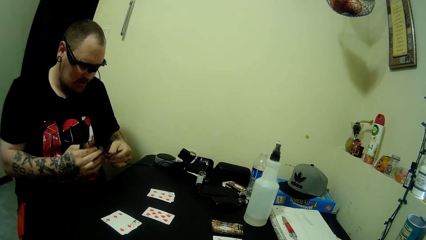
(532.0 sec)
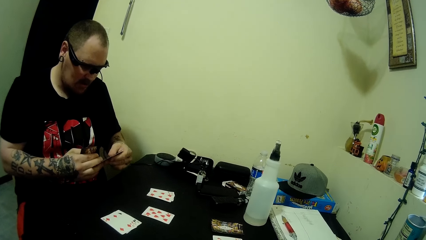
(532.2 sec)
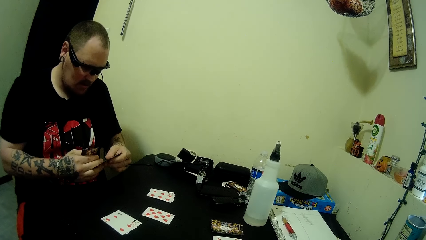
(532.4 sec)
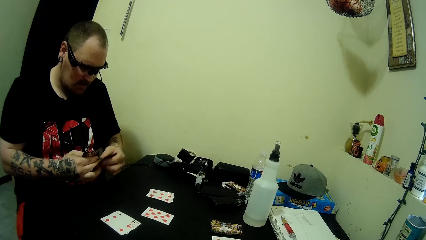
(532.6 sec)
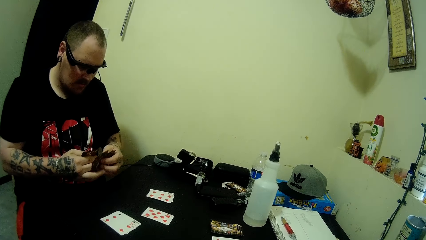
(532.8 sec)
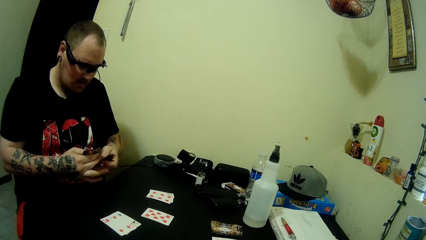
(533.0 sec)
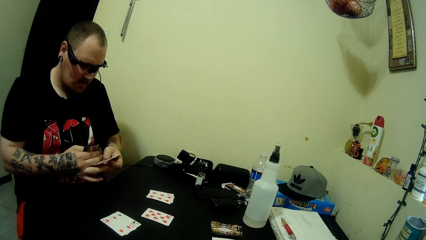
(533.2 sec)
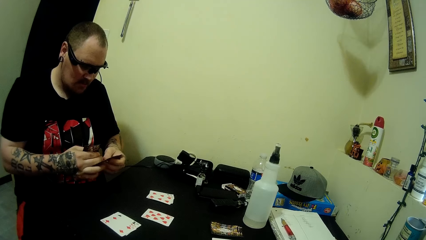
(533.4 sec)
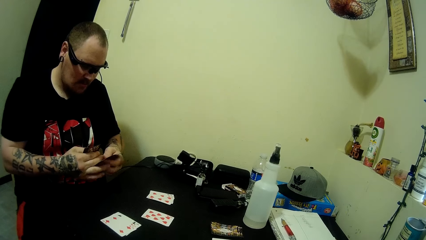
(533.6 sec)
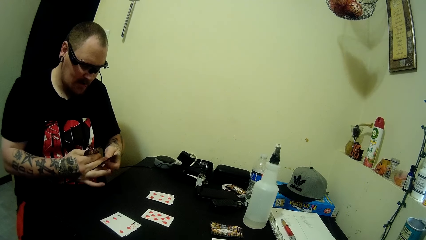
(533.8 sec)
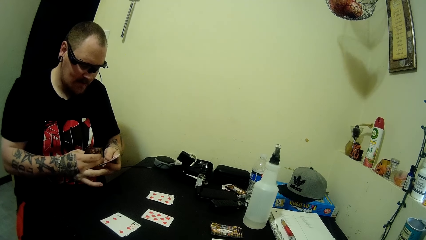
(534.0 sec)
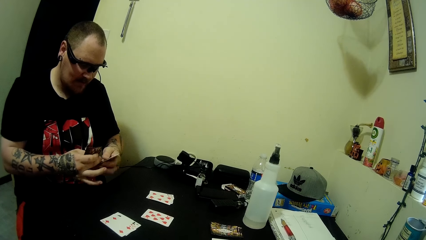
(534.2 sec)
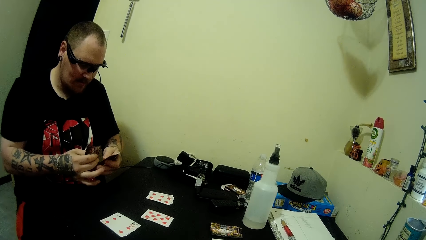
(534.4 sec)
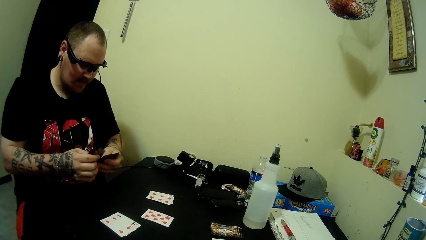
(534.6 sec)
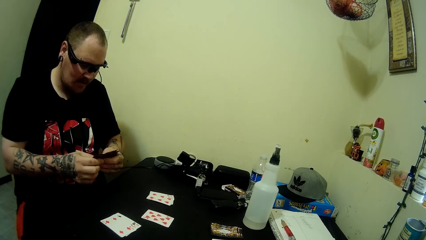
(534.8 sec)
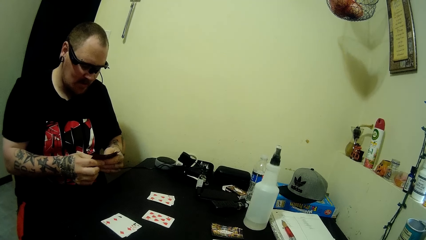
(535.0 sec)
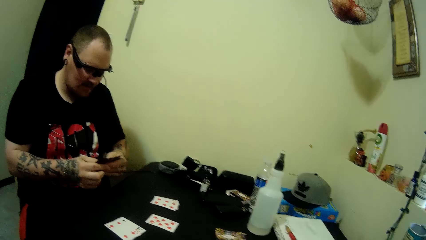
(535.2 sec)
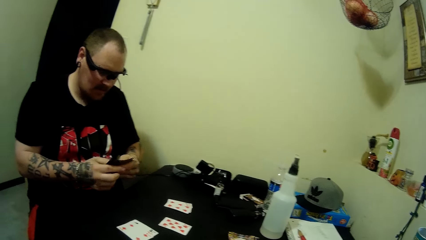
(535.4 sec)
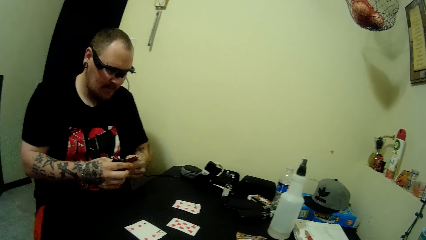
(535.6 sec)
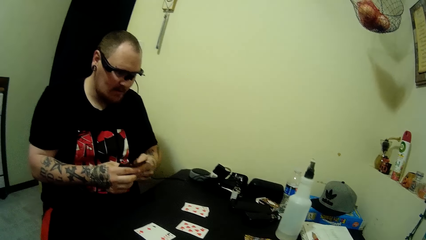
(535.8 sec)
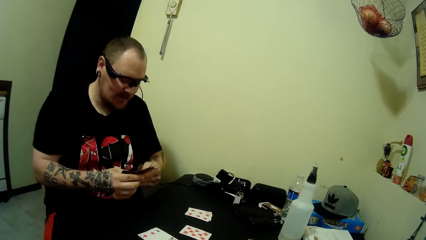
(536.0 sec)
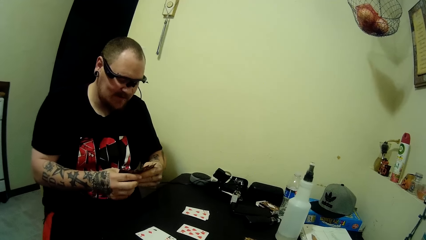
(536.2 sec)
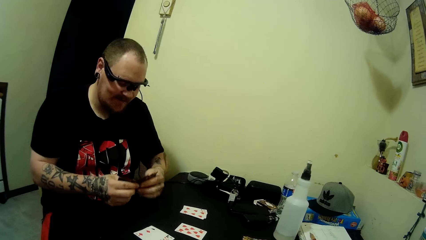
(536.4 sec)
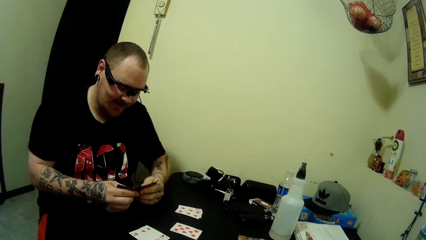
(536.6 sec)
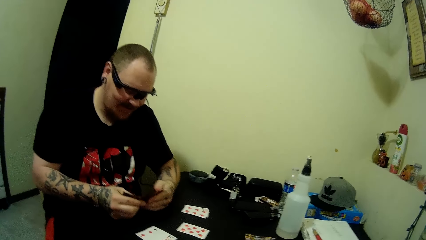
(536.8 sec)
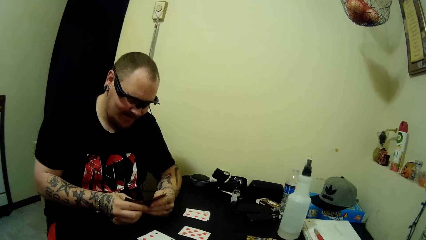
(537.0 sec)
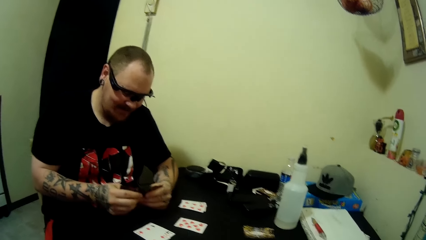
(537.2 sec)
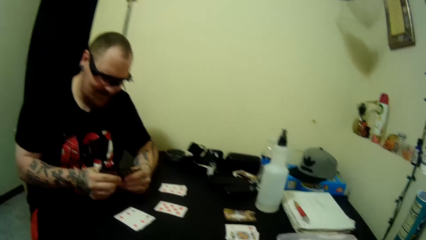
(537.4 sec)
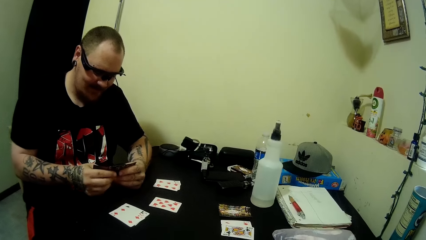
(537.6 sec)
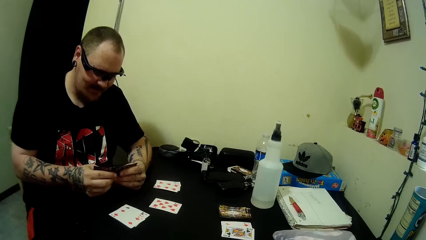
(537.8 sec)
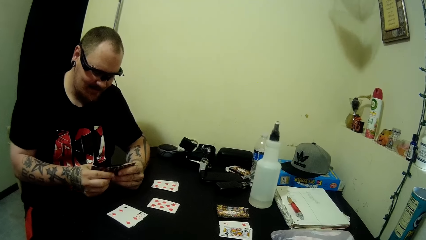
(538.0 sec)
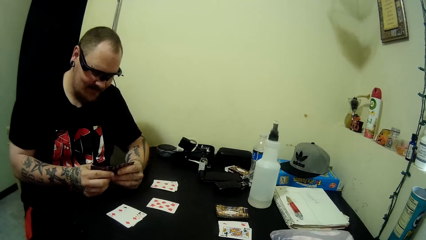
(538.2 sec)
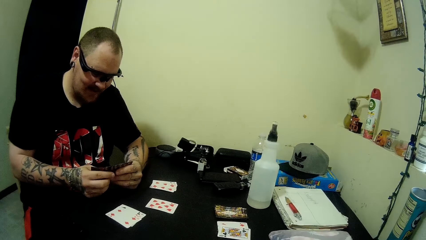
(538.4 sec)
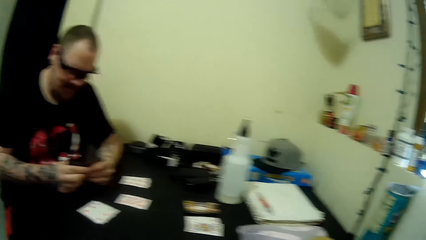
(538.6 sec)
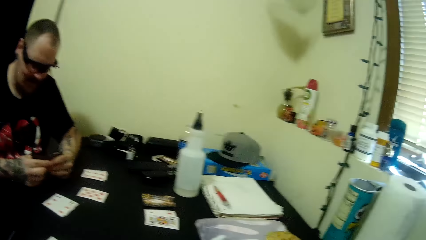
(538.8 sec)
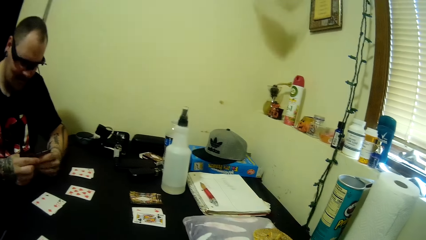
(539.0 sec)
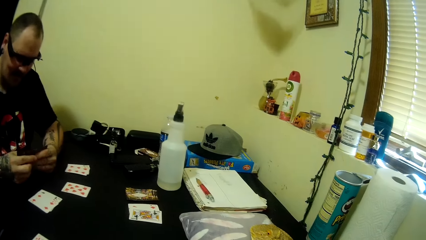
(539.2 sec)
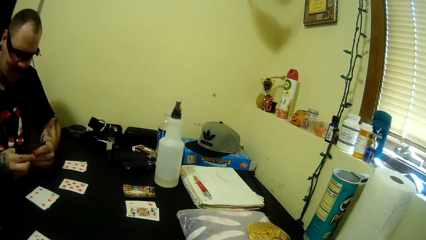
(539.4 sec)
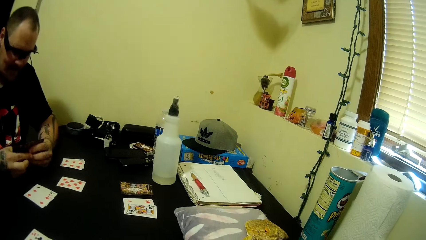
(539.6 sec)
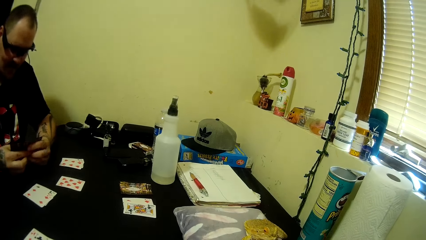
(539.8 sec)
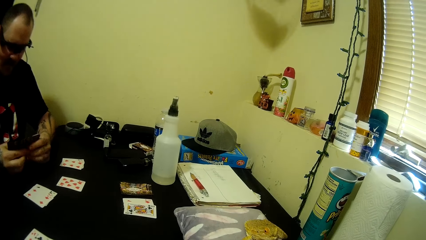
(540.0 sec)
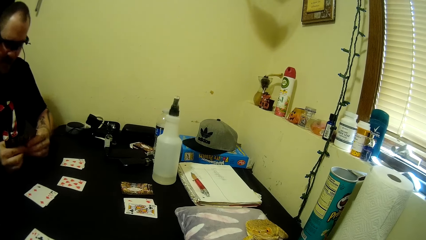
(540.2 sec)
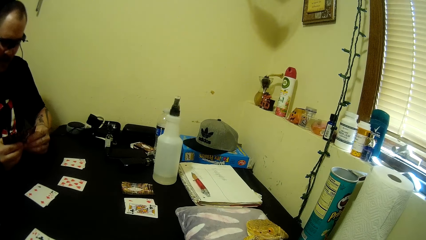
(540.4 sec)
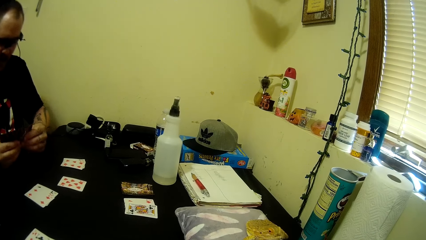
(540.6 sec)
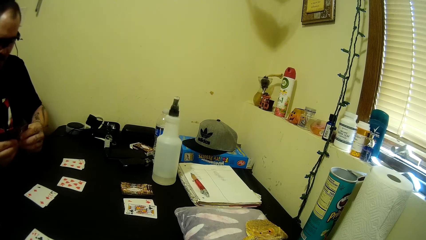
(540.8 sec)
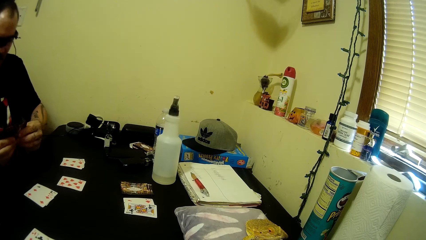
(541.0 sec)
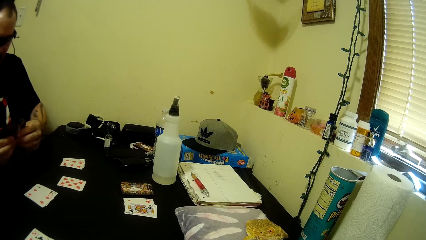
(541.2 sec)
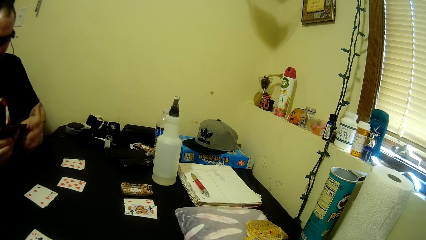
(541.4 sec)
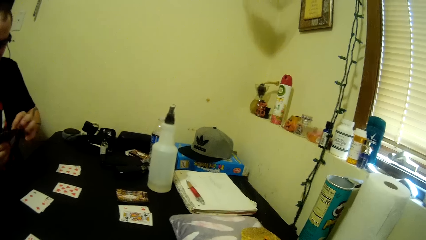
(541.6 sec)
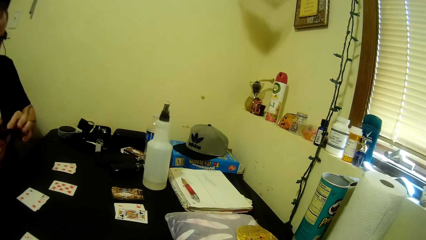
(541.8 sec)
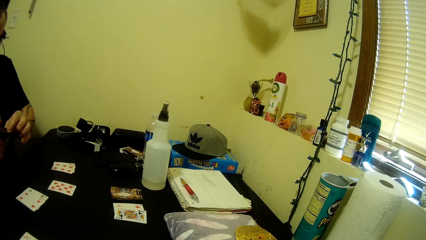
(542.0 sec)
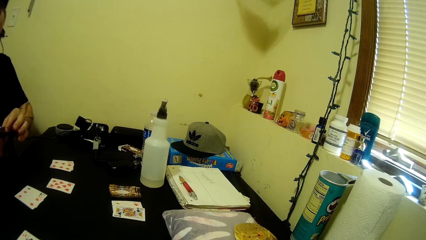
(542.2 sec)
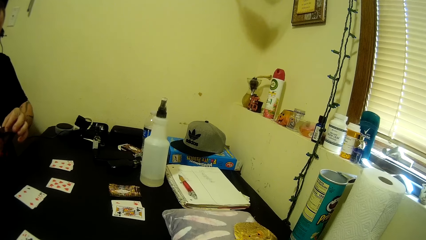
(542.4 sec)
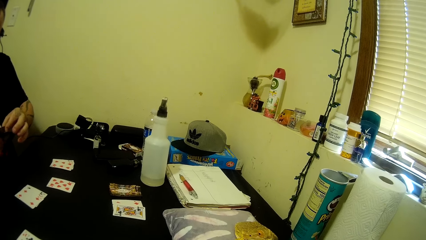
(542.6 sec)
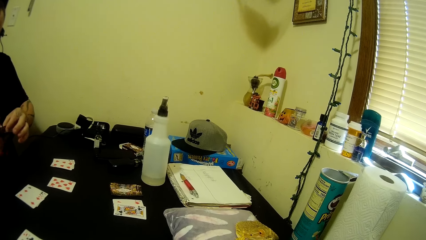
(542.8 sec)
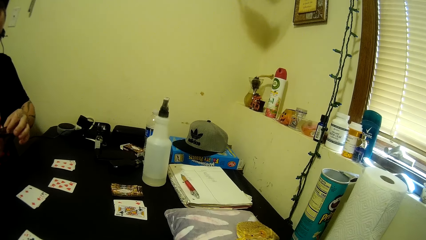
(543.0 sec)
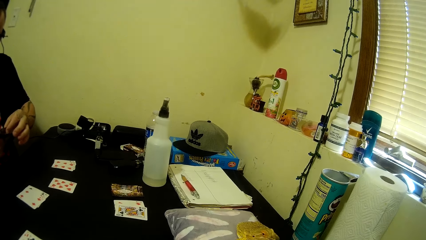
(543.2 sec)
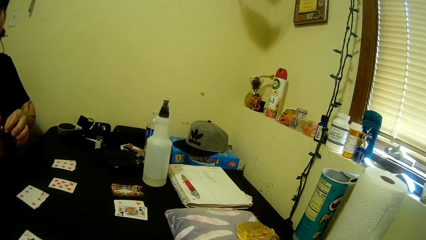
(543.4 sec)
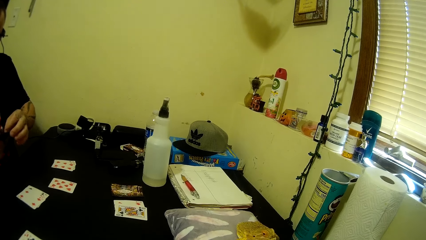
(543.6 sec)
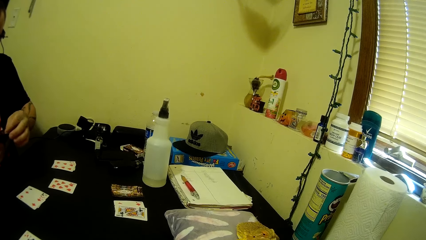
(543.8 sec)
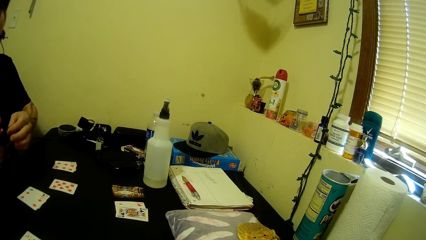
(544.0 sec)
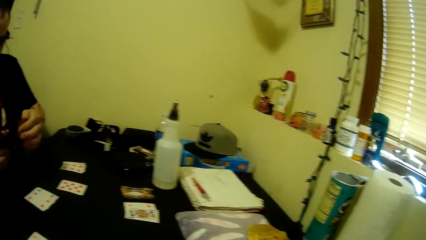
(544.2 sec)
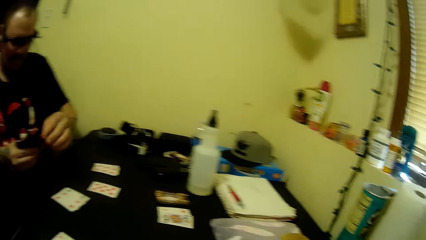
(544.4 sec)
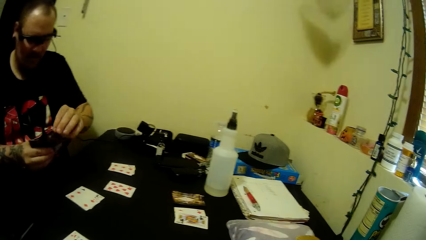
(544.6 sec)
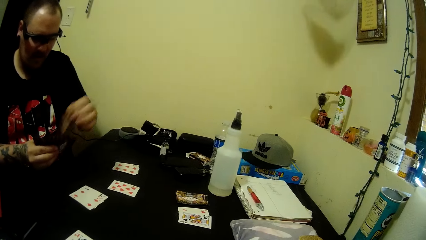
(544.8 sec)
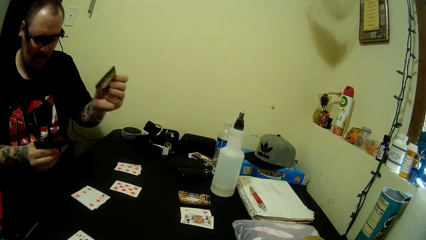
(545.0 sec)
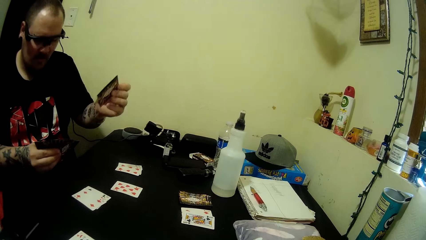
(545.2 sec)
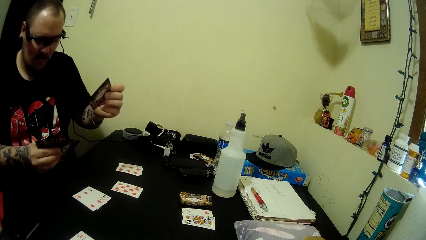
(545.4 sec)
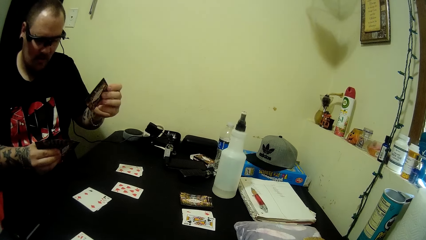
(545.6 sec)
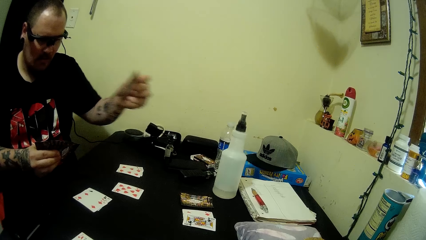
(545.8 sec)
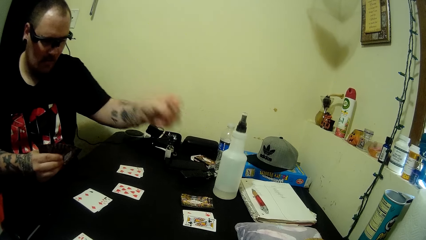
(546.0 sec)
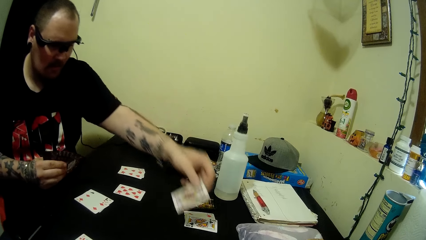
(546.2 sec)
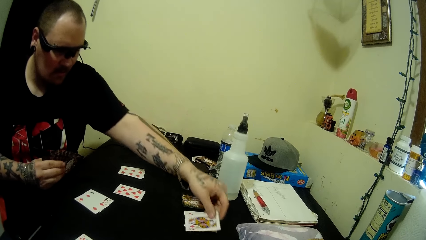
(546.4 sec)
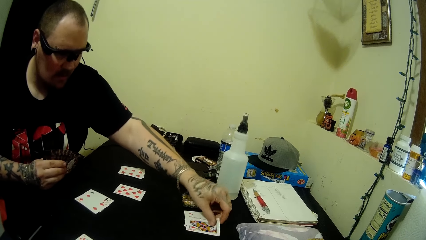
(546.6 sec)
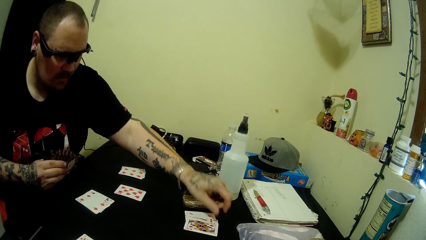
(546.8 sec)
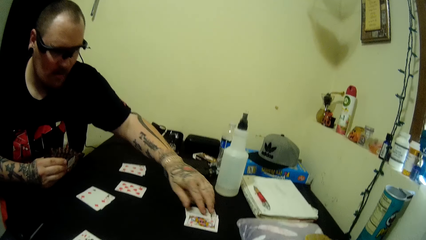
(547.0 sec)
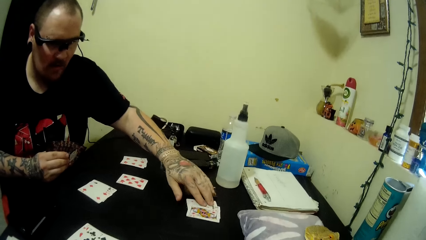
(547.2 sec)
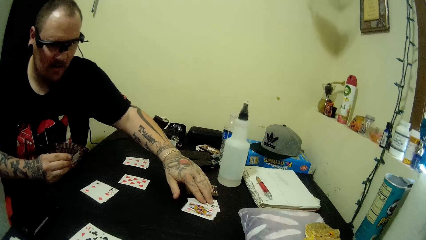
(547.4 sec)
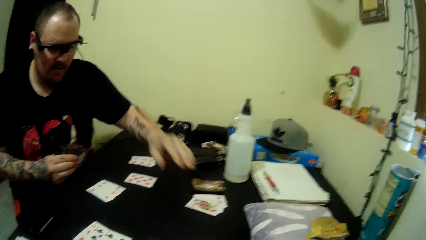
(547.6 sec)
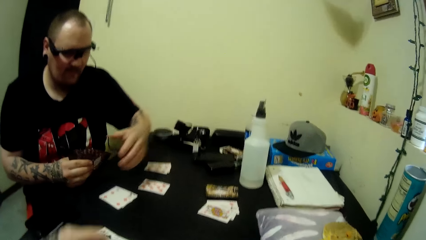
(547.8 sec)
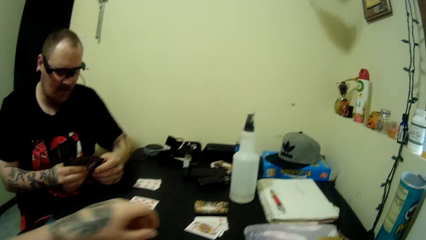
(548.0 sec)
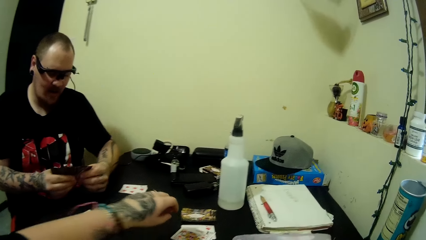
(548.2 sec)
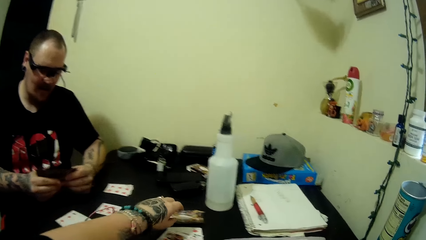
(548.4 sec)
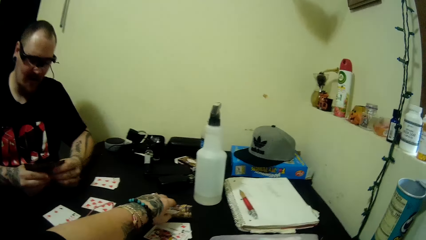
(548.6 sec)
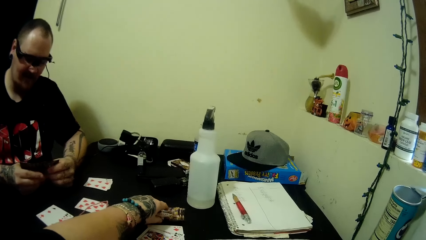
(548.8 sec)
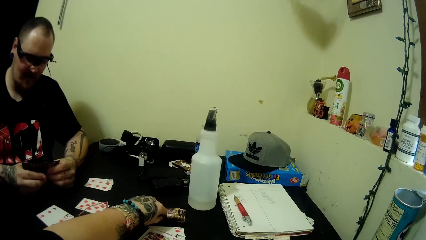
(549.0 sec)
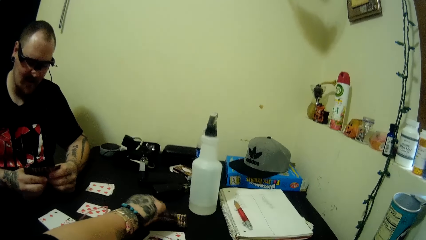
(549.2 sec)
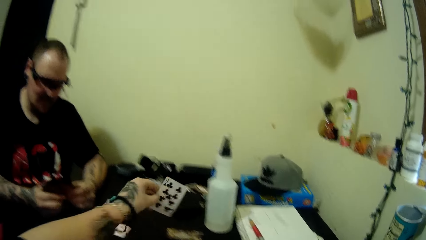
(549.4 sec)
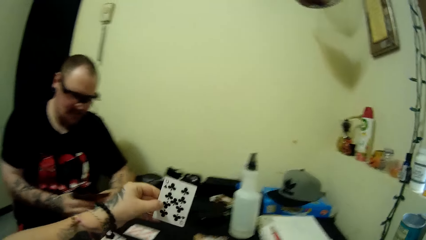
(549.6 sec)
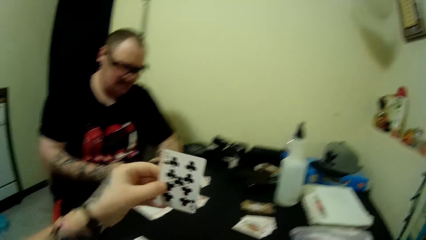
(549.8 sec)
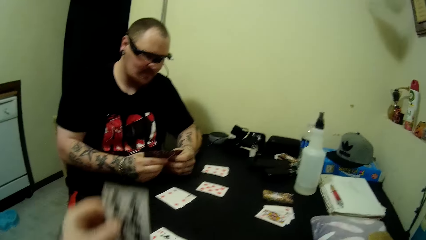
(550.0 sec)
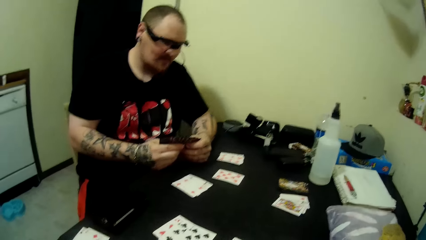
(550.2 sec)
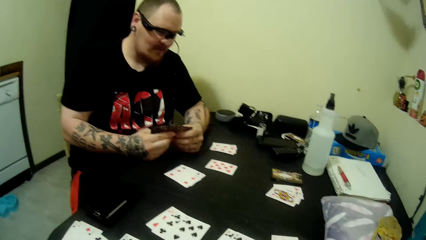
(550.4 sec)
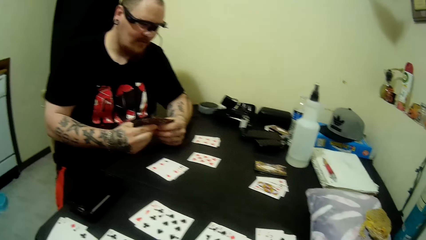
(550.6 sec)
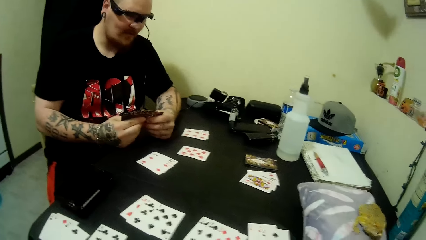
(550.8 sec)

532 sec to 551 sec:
A man holds the cards with both hands and arranges the cards in his hands. The man spreads the cards and picks up a card. The camera wearer talks to the man. The man plays a card on the table, pulls his hand off the cards, talks to the camera wearer, and holds the cards with both hands. The camera wearer picks a card from the table.
